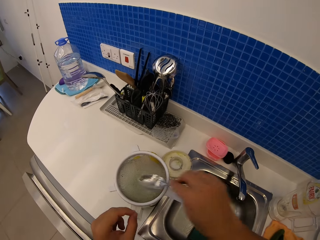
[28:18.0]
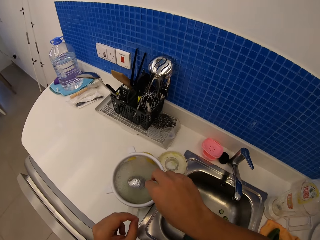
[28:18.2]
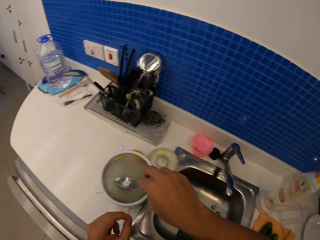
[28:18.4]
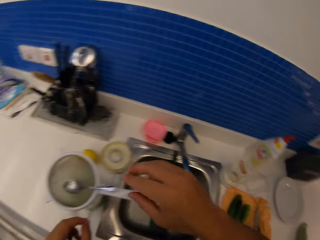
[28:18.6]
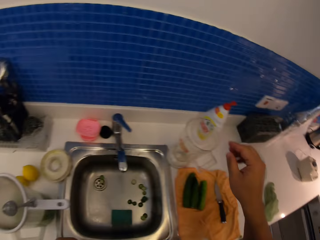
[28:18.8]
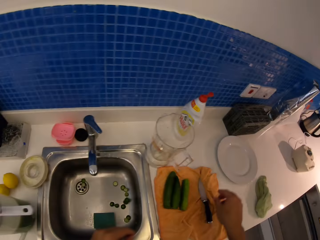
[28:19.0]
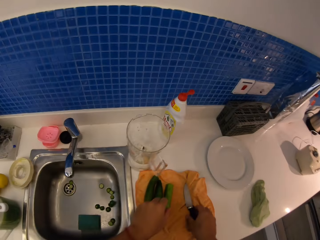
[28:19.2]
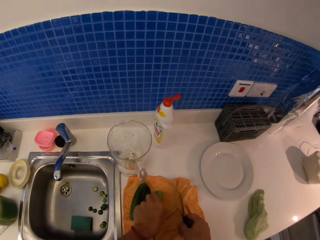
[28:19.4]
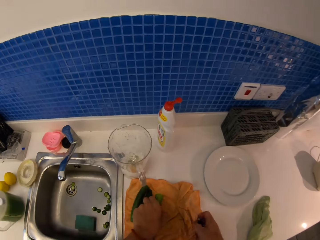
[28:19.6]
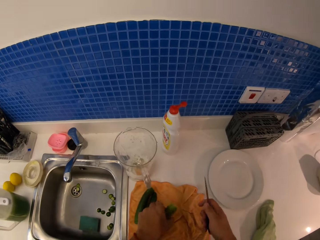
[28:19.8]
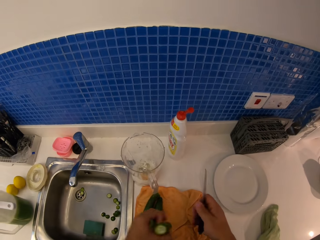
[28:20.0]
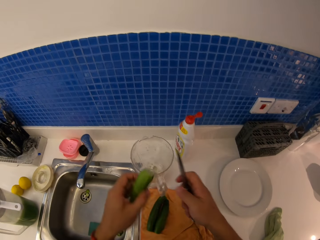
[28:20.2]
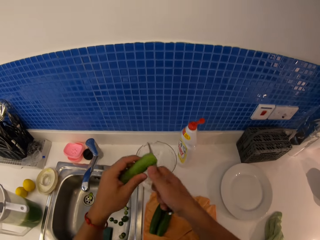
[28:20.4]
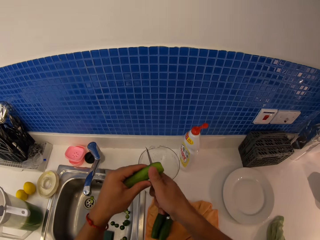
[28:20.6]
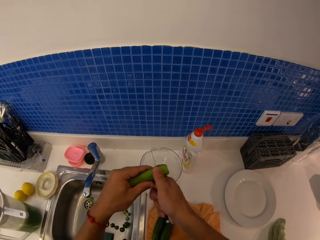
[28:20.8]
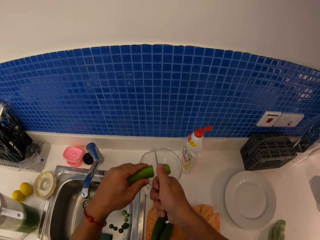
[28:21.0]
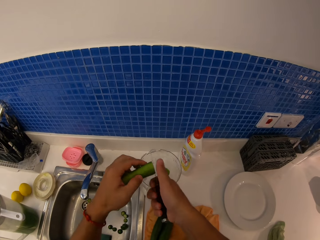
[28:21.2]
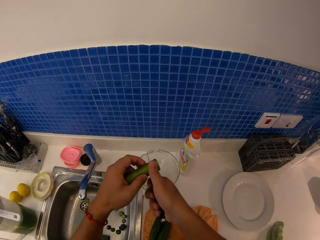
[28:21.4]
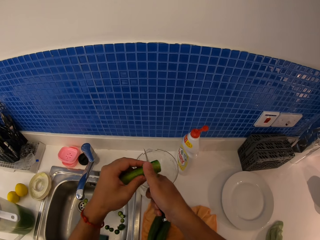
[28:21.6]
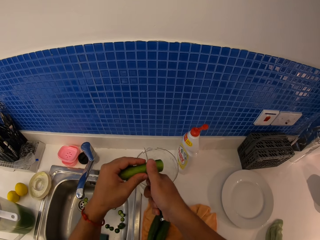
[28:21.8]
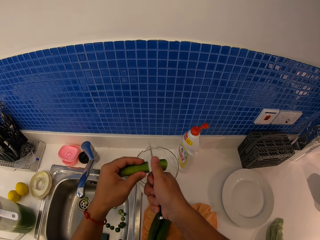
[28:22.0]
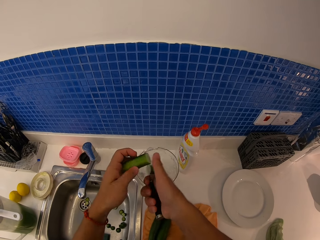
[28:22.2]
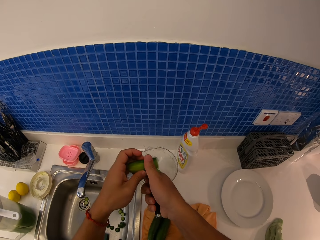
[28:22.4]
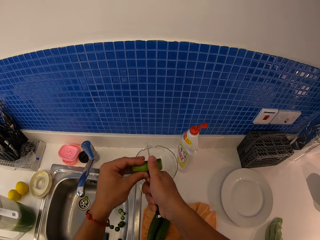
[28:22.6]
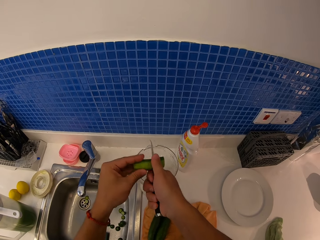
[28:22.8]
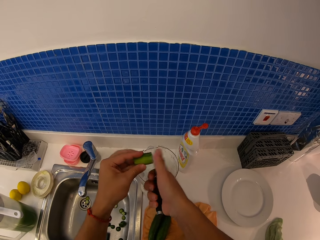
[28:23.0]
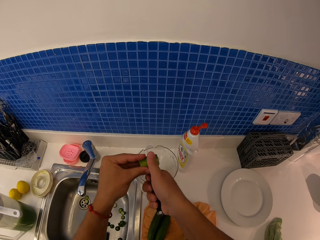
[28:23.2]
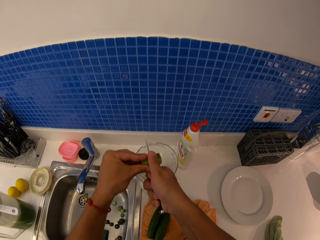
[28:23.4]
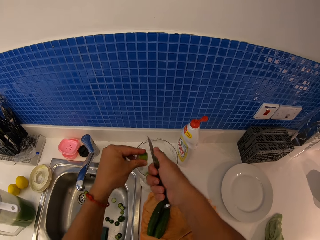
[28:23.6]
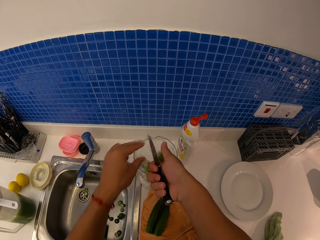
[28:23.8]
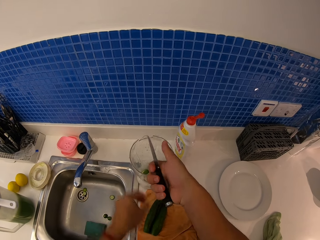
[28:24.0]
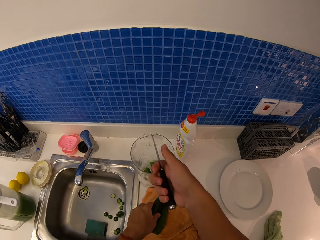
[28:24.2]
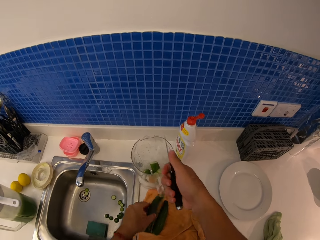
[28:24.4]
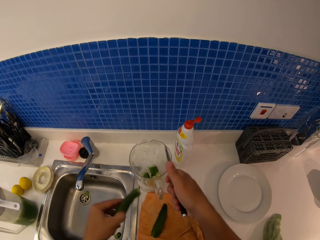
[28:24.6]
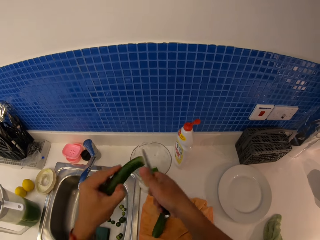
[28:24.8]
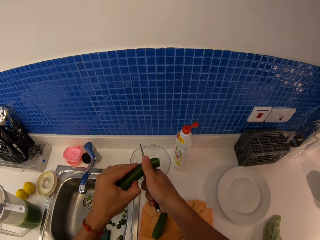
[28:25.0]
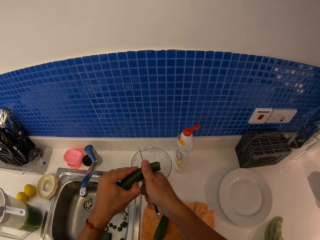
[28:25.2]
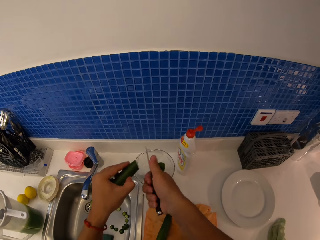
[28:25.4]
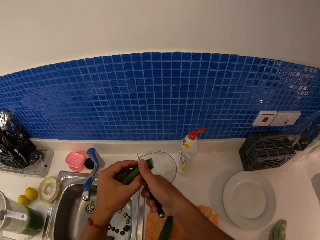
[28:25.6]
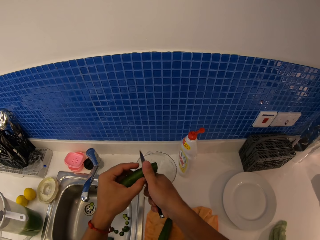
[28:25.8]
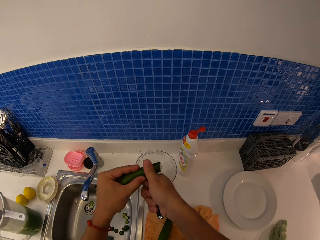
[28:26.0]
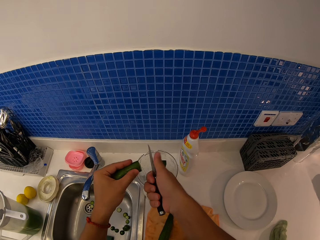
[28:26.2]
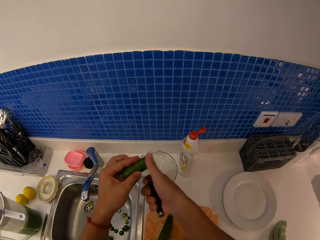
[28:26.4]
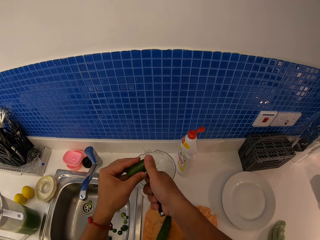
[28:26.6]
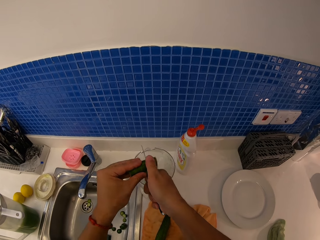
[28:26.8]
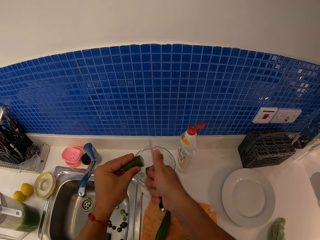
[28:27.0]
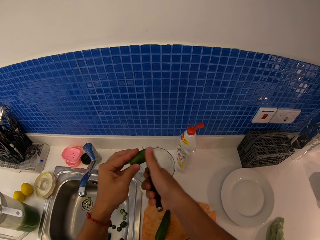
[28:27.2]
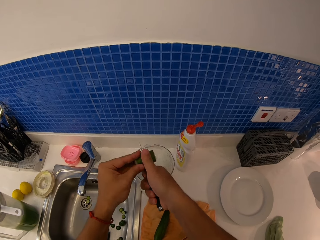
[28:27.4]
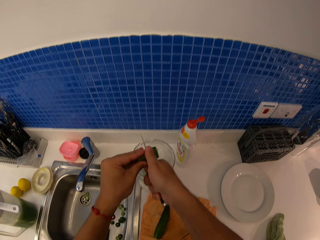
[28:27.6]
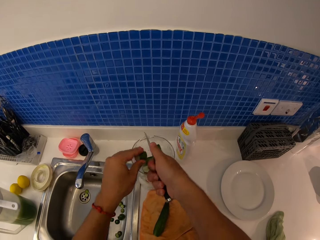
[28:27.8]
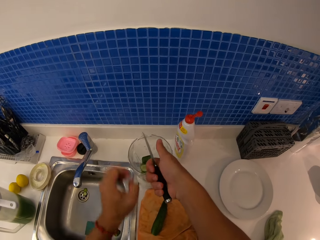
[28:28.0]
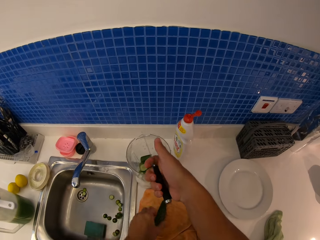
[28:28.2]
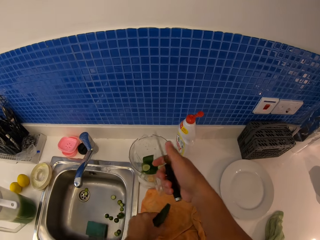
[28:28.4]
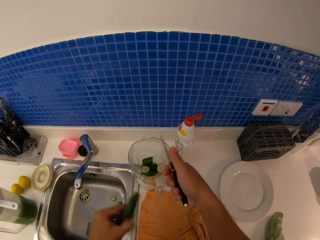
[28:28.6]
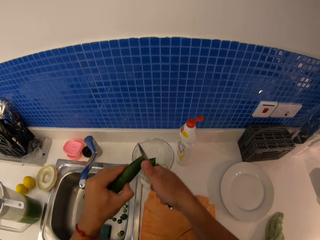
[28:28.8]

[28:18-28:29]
The camera wearer places the spoon on the sieve. They pick up a cucumber and pick up a knife. They cut the cucumbers into the blender's jug with the knife. They cut the cucumber with the knife repeatedly. They pick up the cucumber. They cut the cucumber with the knife repeatedly.

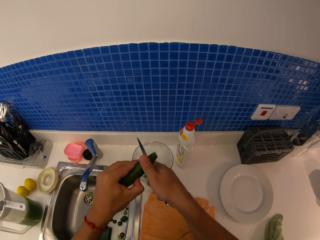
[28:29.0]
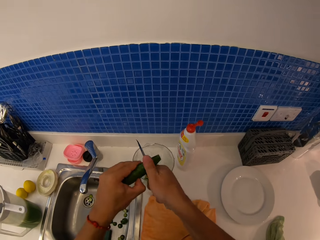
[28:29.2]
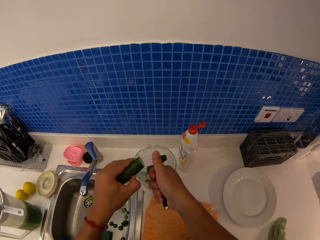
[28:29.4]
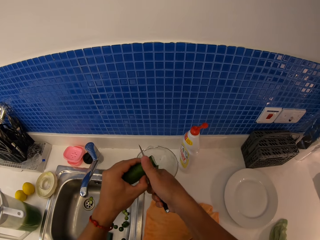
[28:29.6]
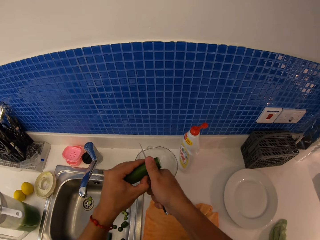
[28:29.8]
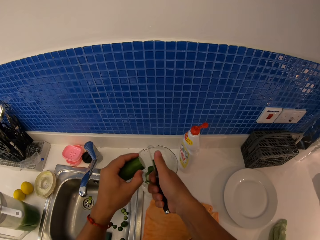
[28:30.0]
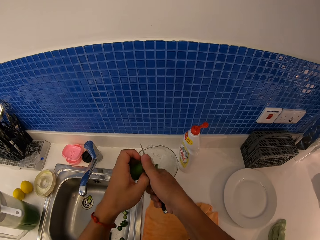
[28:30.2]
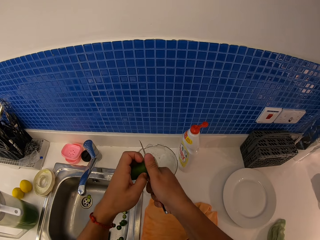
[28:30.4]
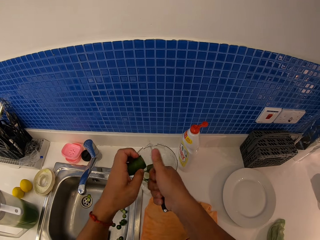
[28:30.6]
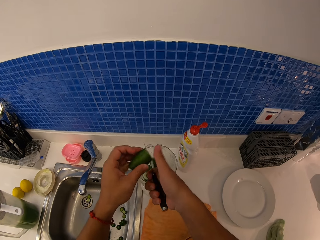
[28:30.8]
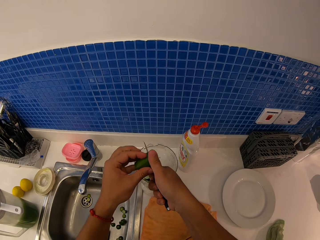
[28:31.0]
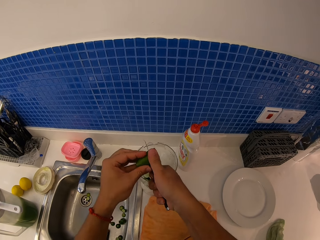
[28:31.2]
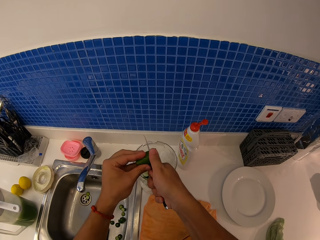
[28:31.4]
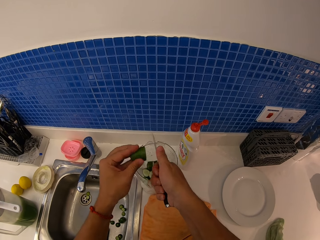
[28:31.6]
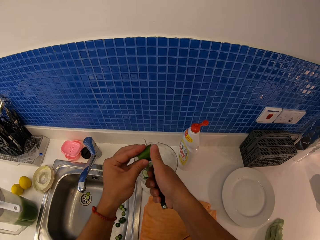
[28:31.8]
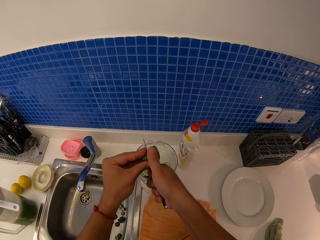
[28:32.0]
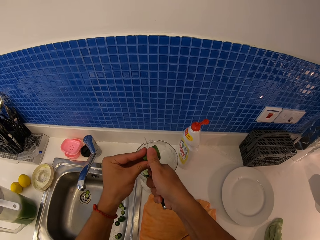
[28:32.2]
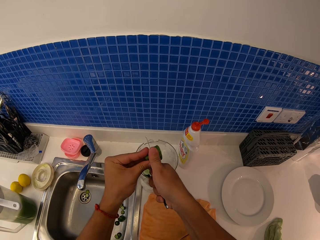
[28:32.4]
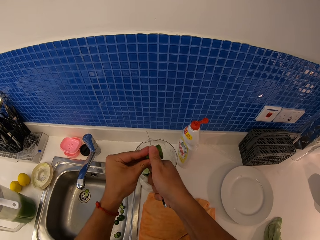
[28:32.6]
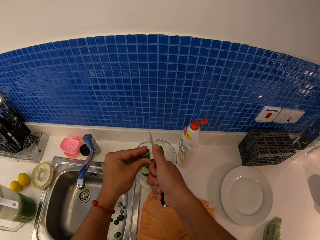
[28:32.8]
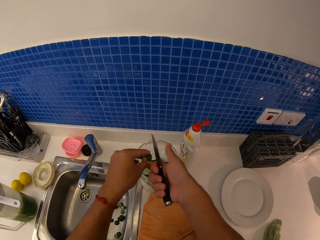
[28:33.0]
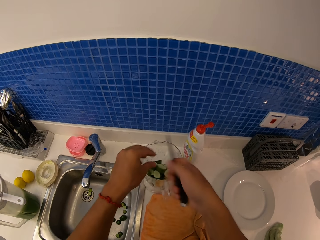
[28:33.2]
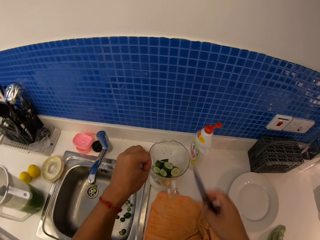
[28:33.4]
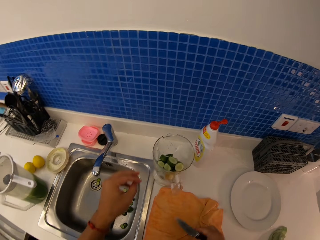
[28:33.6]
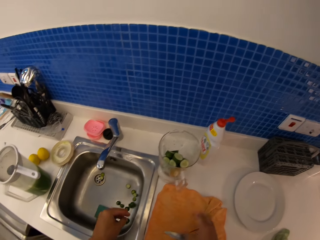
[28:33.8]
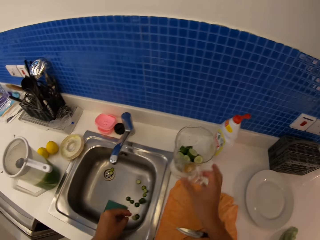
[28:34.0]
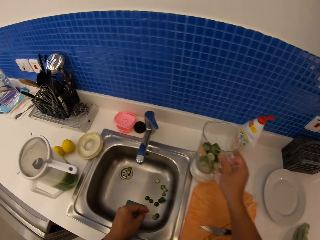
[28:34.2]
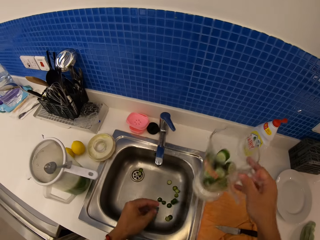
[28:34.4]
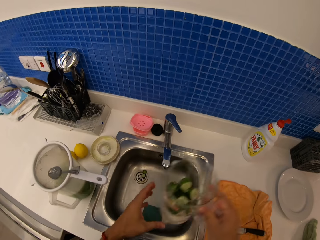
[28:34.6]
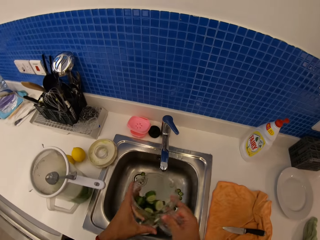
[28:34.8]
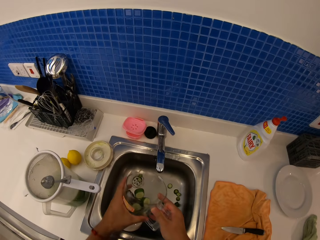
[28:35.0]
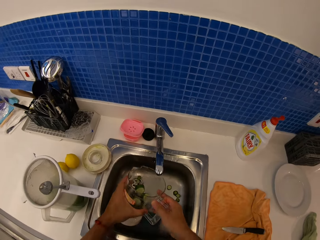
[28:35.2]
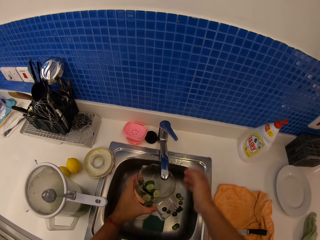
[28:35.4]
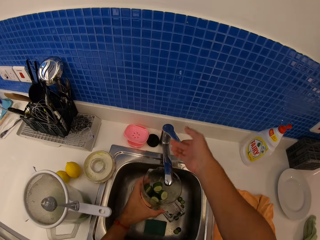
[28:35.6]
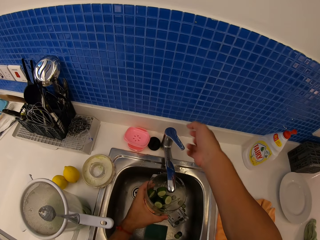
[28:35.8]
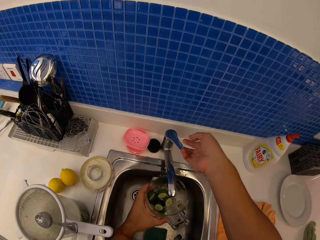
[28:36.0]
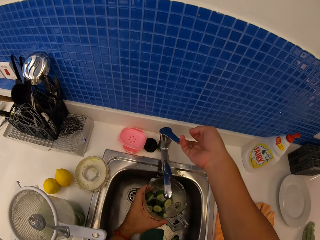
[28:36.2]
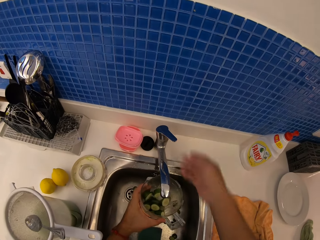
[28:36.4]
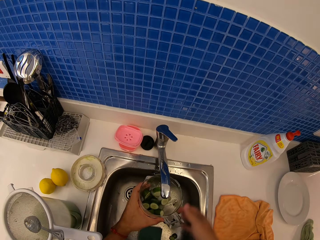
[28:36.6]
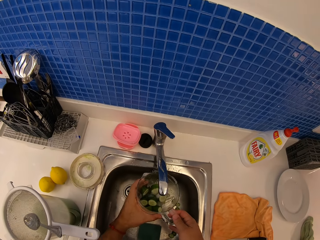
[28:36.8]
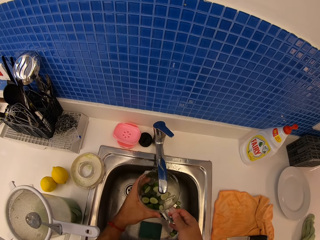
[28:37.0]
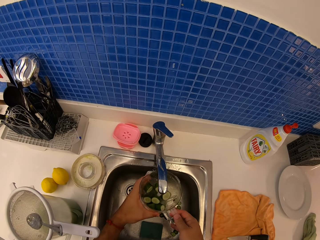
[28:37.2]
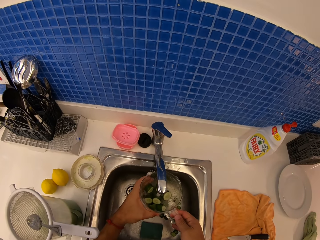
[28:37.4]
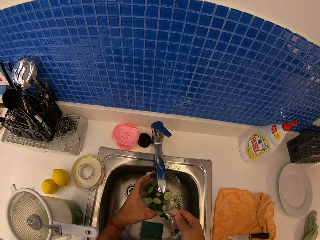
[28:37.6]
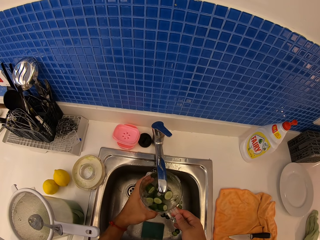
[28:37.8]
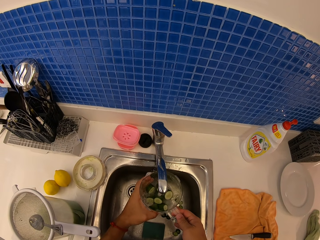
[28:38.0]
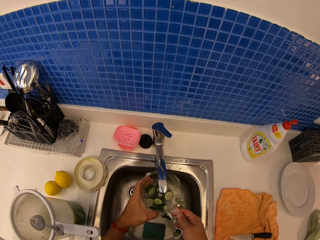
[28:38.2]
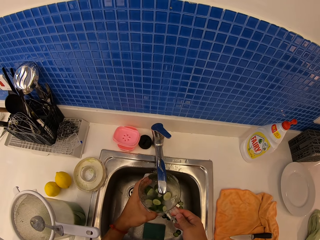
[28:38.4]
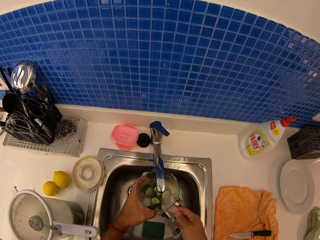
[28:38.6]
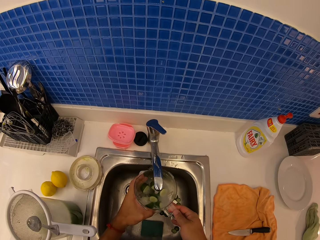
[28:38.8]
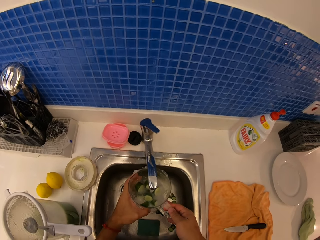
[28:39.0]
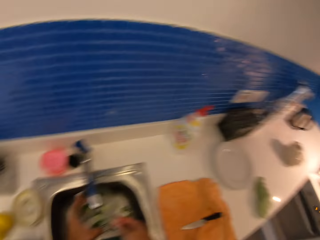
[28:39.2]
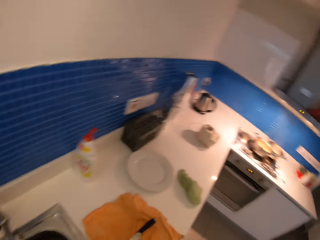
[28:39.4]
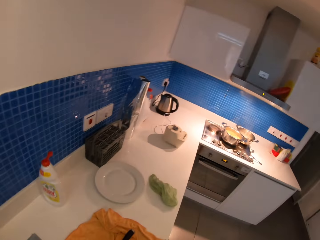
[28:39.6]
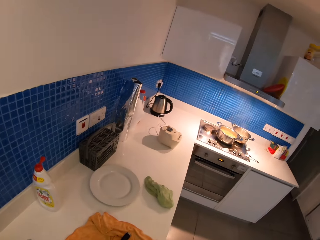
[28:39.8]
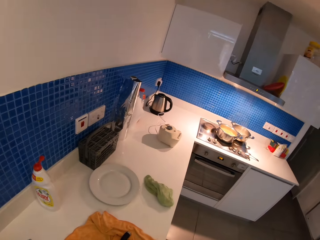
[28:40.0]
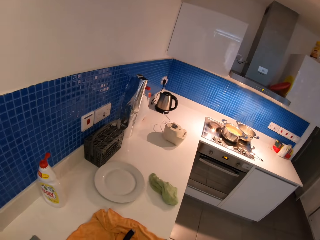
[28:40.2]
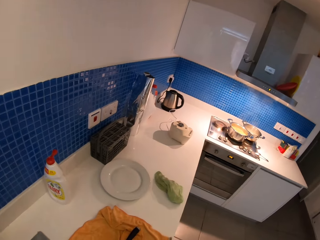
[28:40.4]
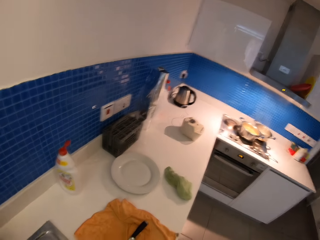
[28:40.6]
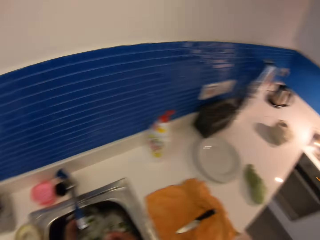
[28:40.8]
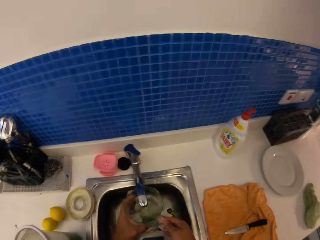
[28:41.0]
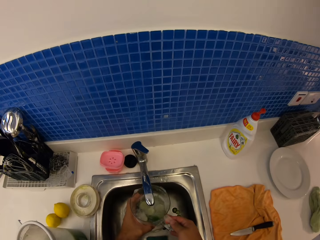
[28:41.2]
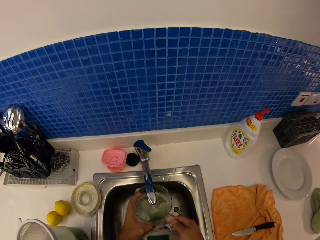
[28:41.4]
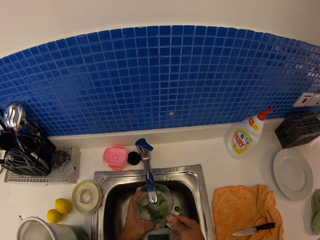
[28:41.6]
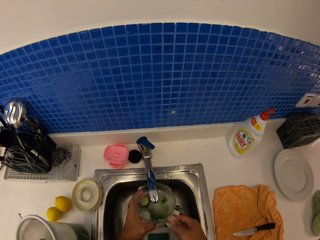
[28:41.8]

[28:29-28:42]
The camera wearer picks up the cucumber. They cut the cucumber with the knife repeatedly. They put the knife on the kitchen counter. They pick up the blender's jug. They turn on the water tap. They fill the blender's jug with water.
